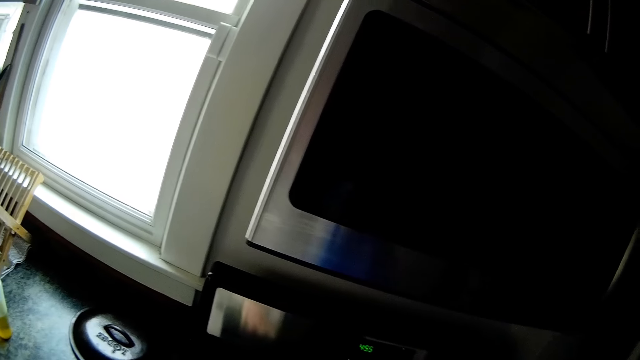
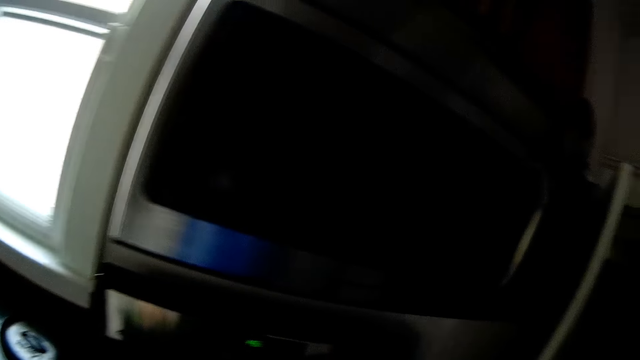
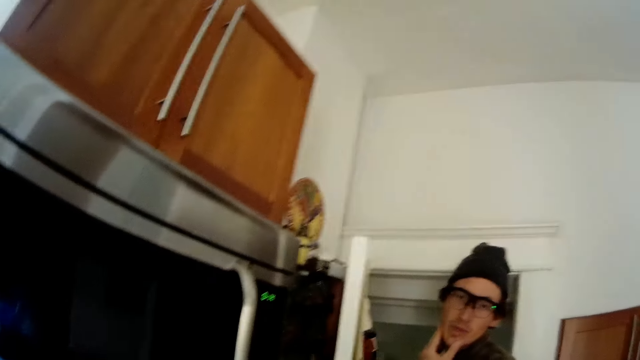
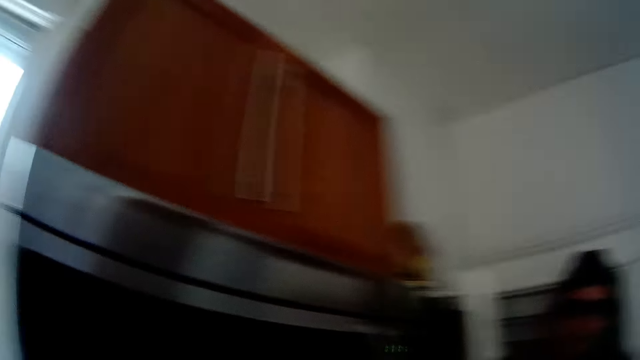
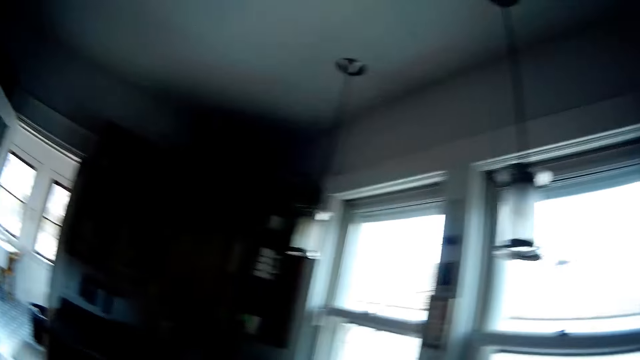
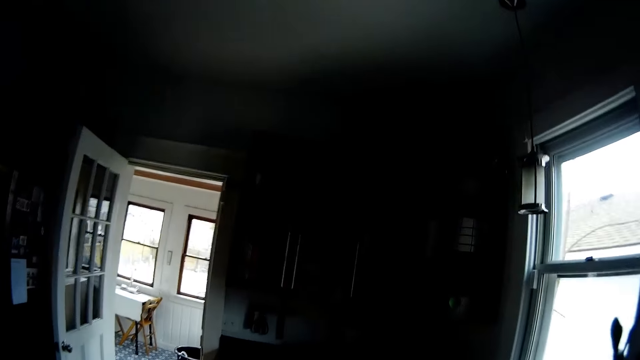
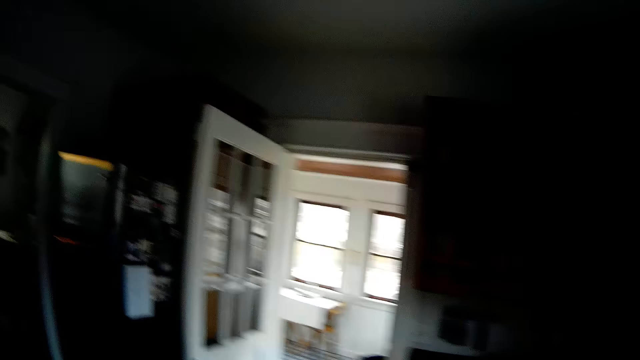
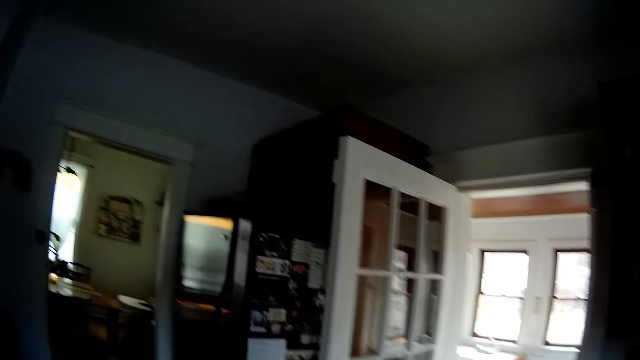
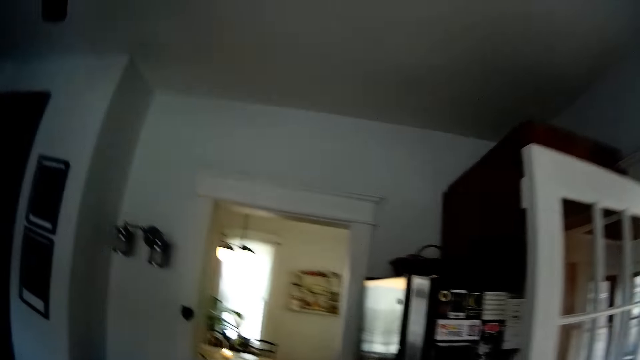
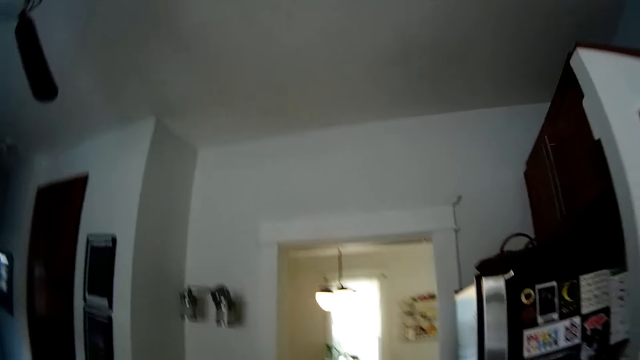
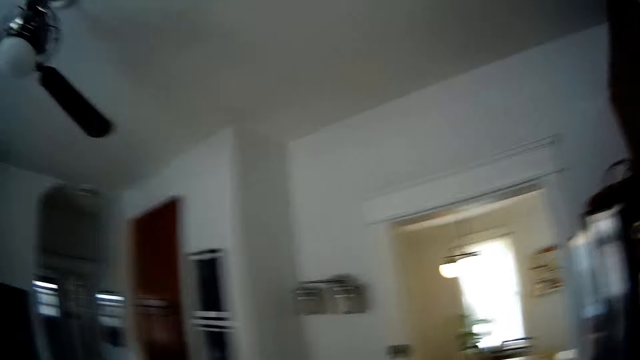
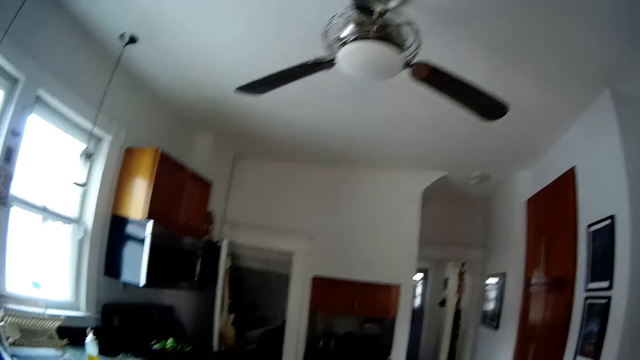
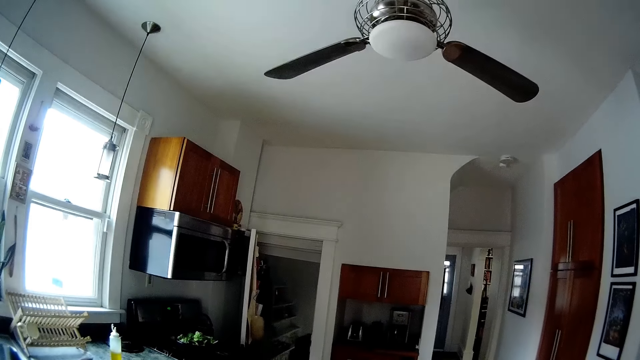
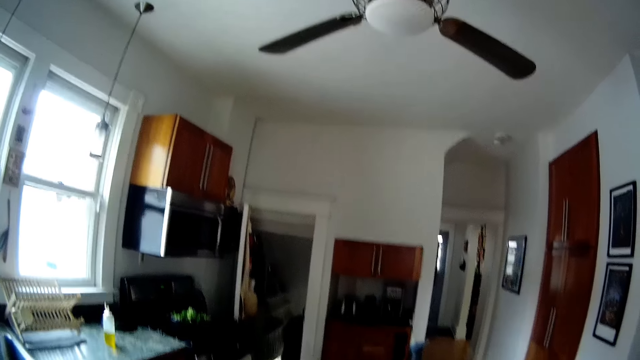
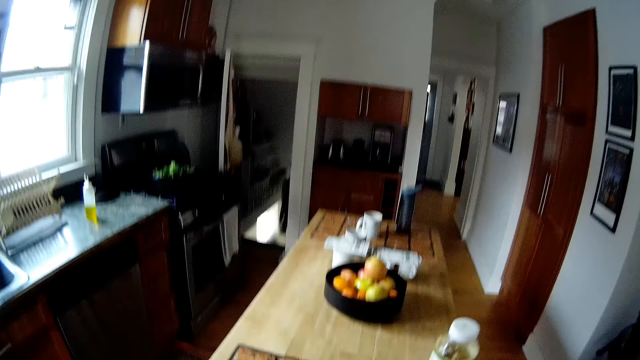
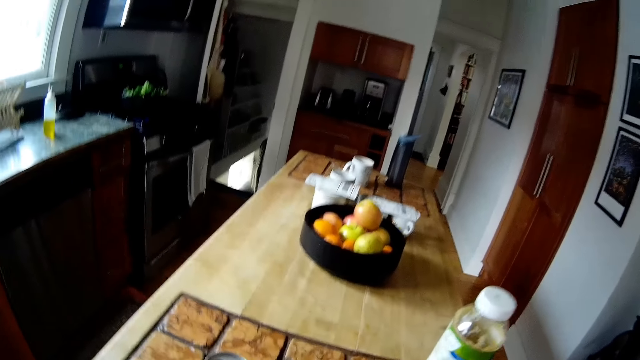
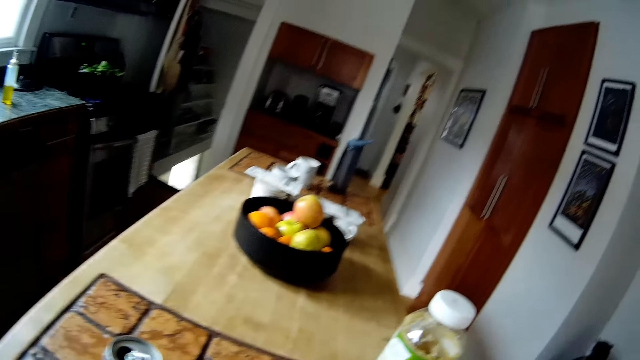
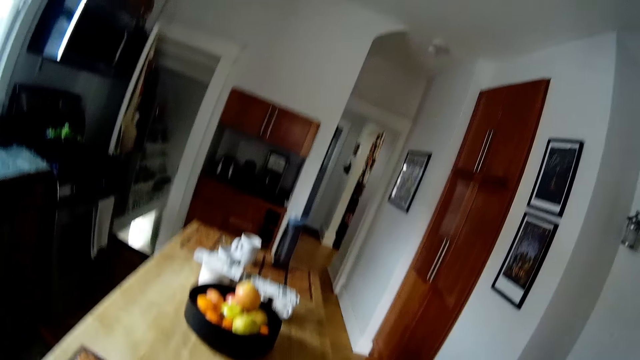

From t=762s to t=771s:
The camera wearer talks to the man. They look around.

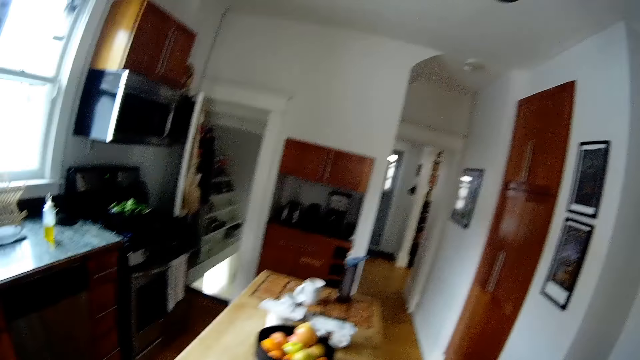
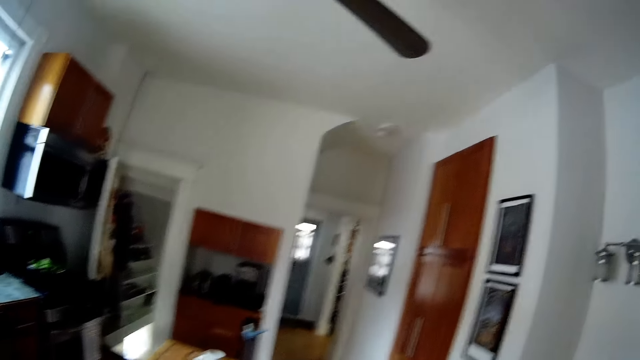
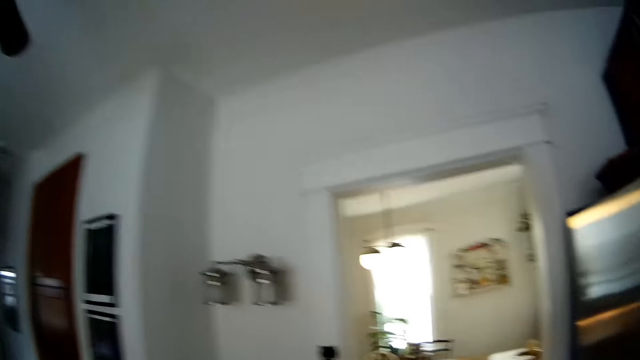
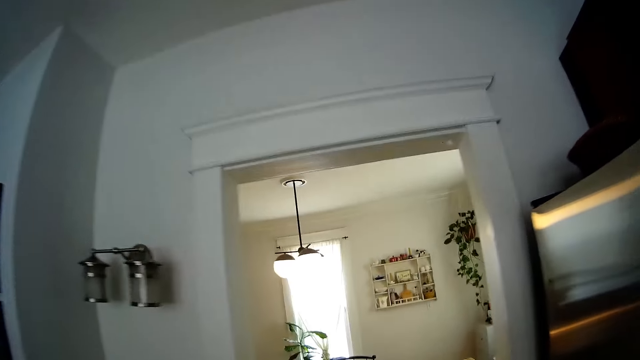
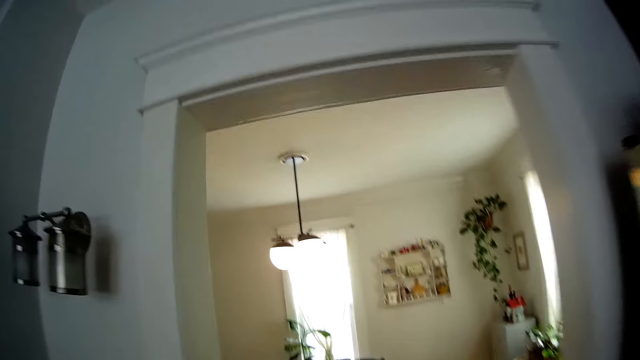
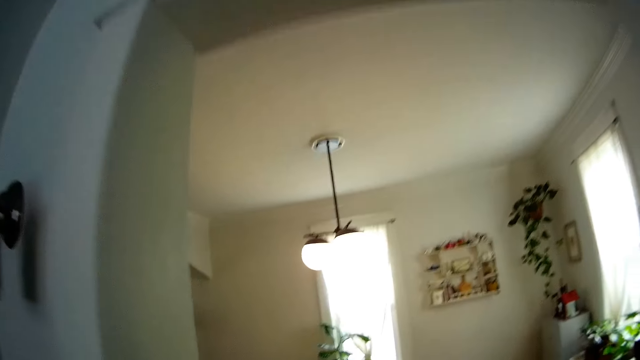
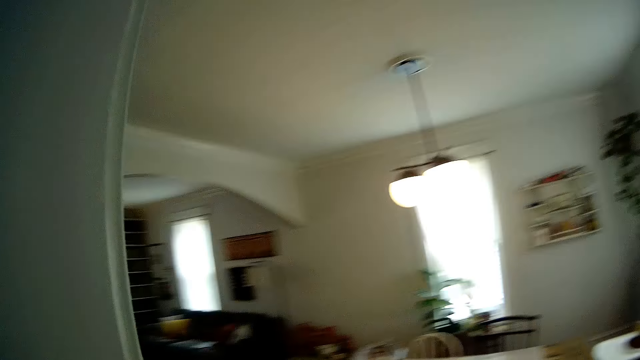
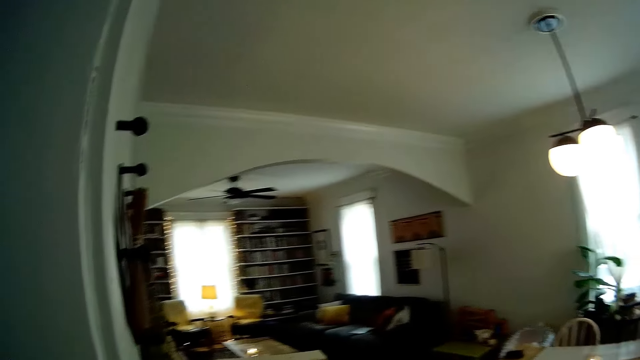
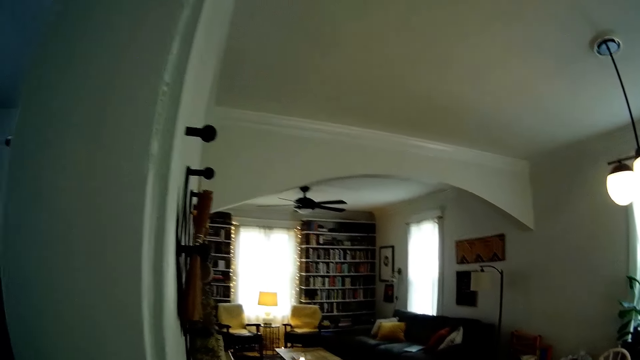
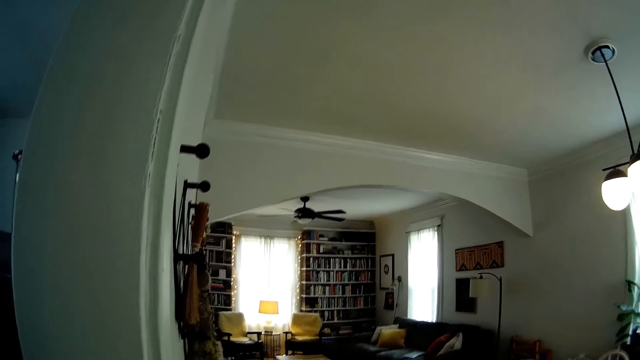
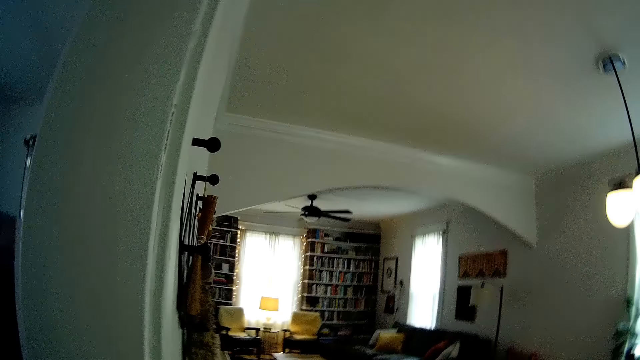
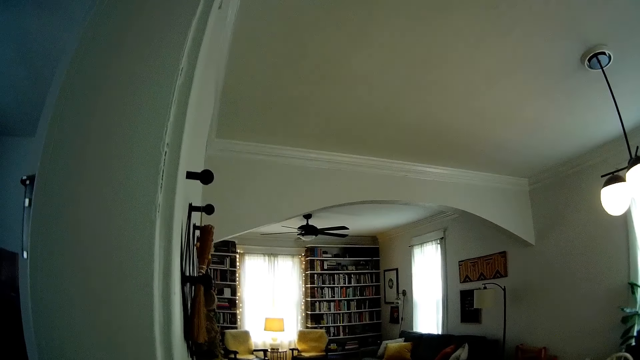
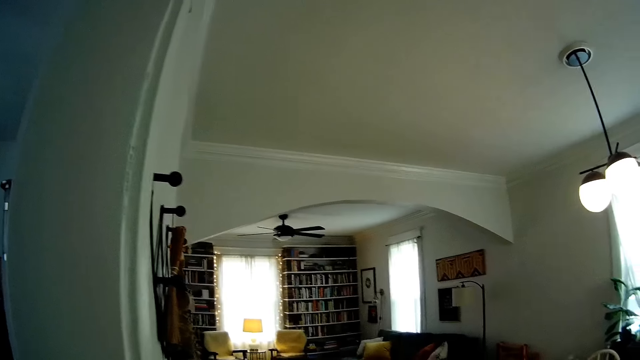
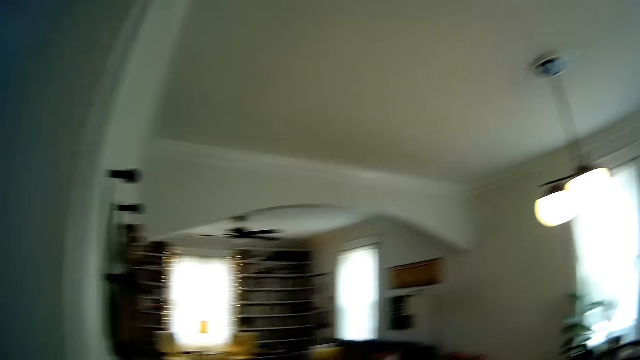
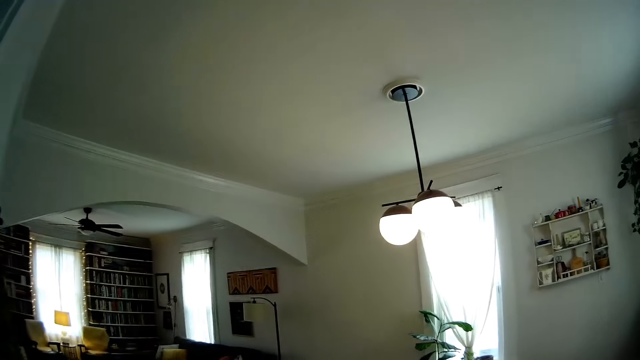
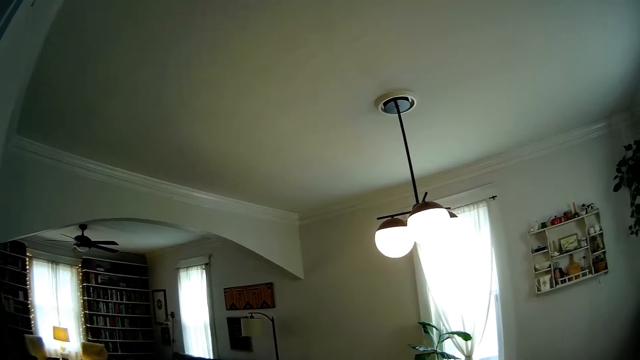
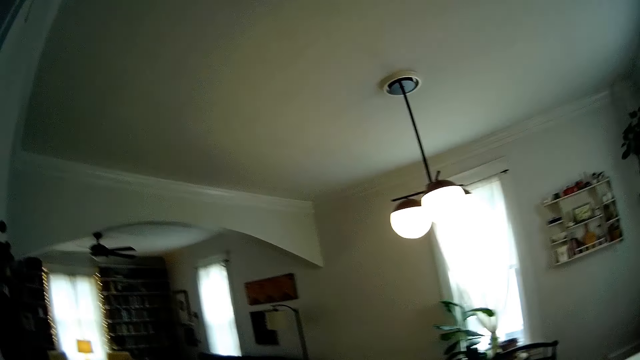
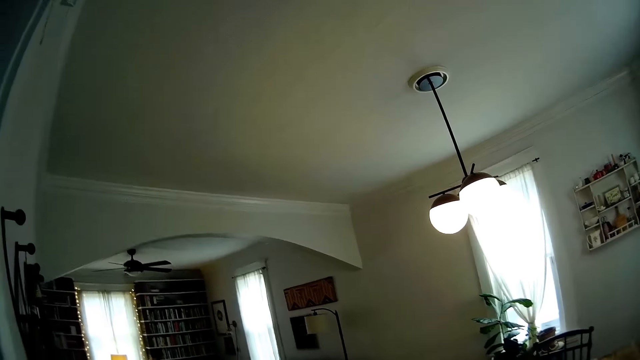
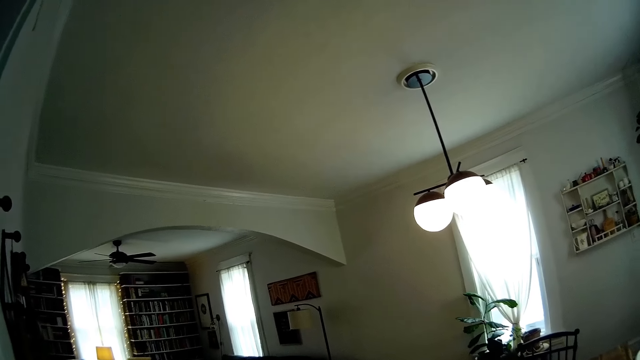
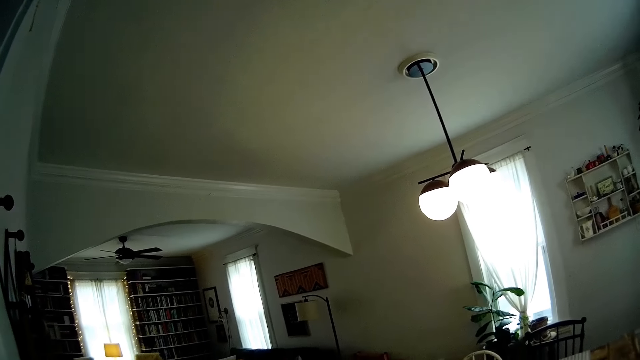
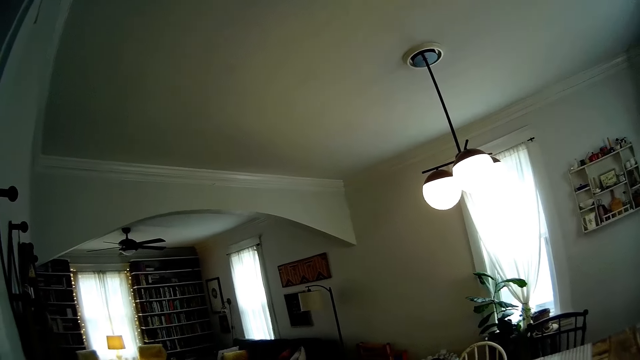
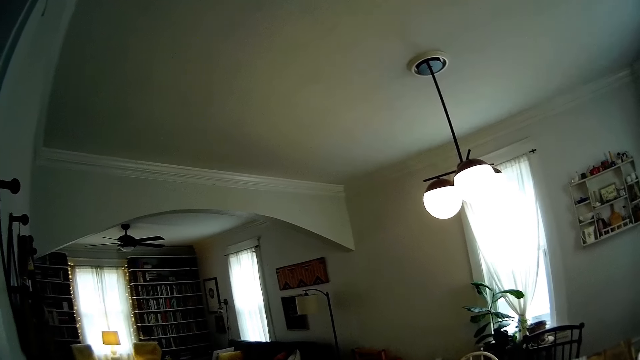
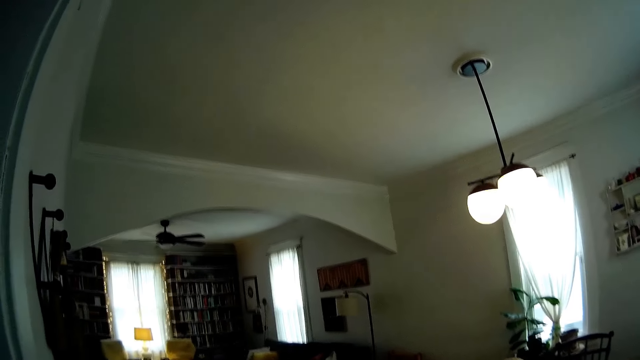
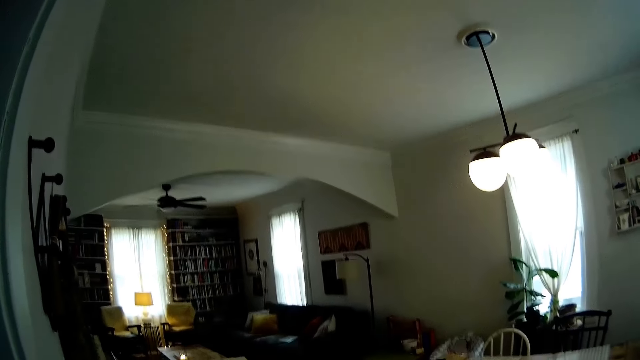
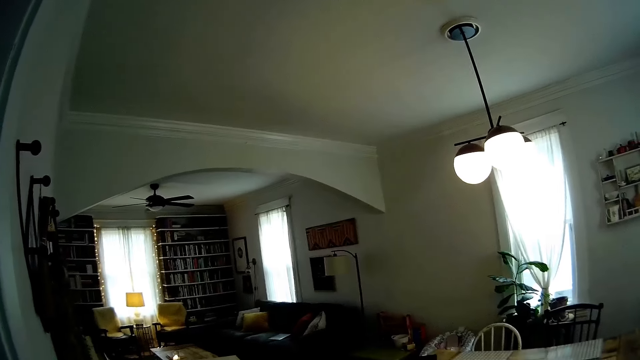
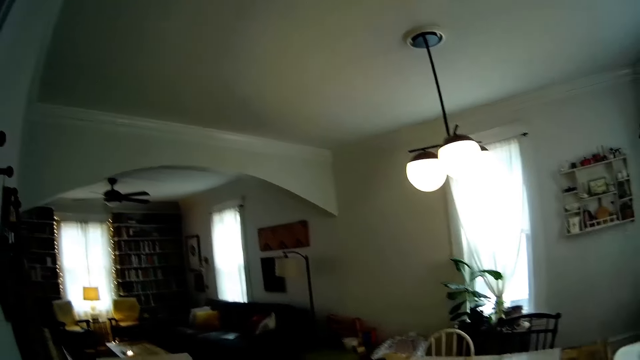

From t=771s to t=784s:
The camera wearer walks around. They look around.
